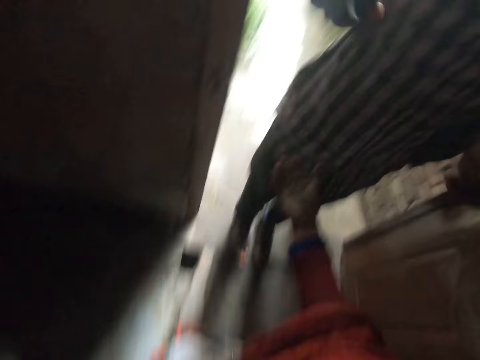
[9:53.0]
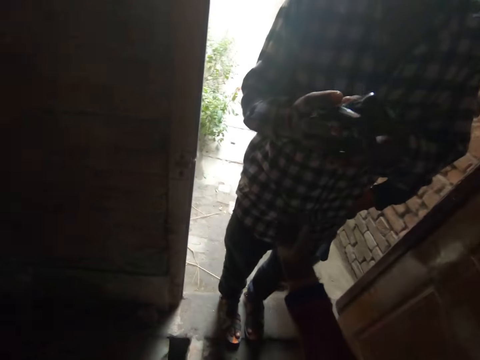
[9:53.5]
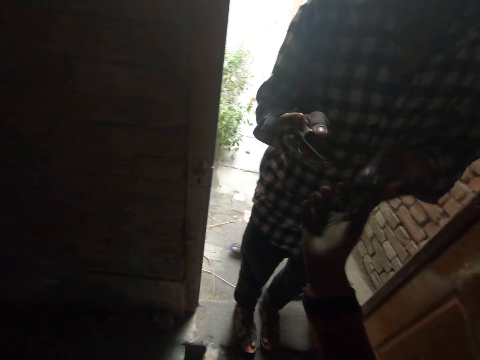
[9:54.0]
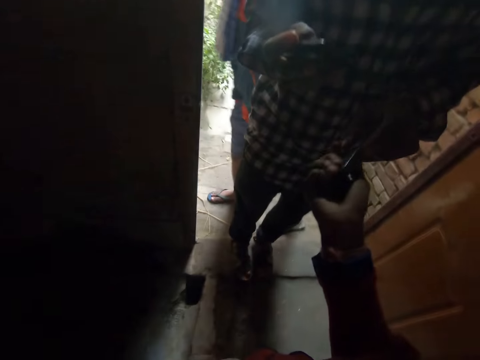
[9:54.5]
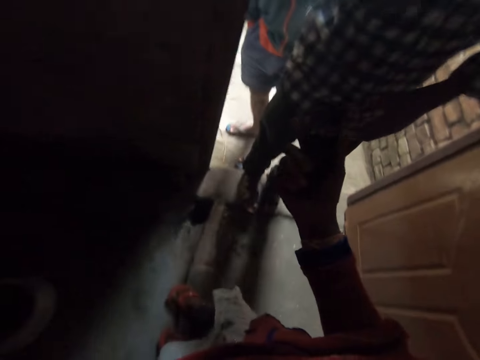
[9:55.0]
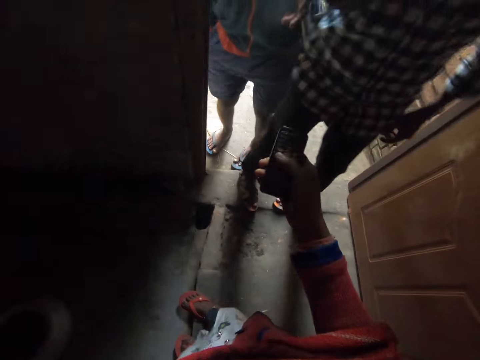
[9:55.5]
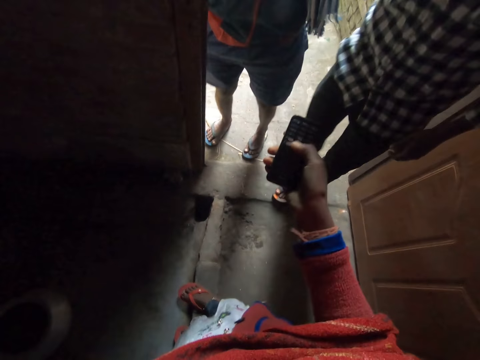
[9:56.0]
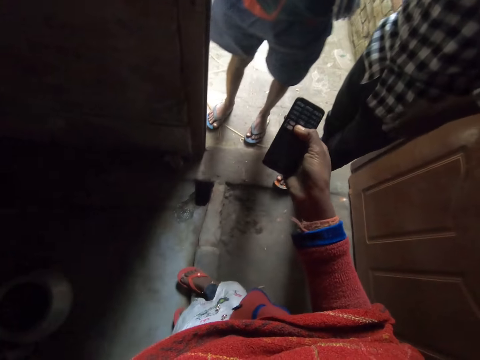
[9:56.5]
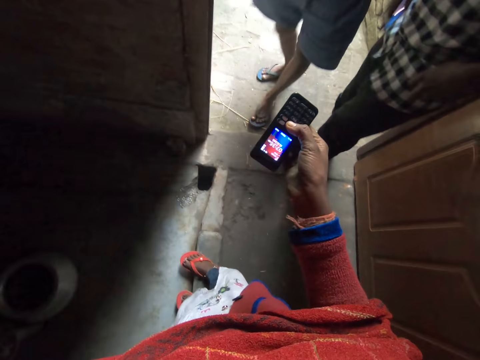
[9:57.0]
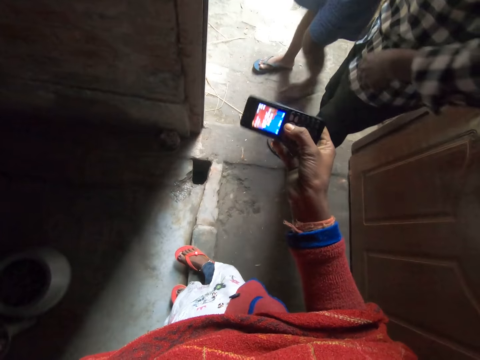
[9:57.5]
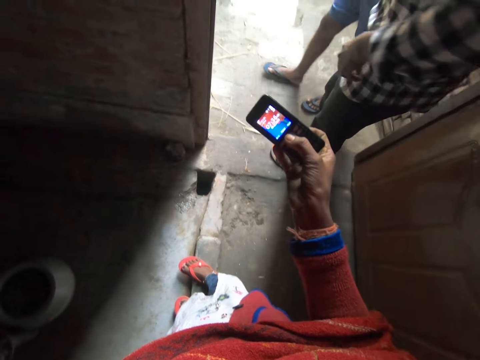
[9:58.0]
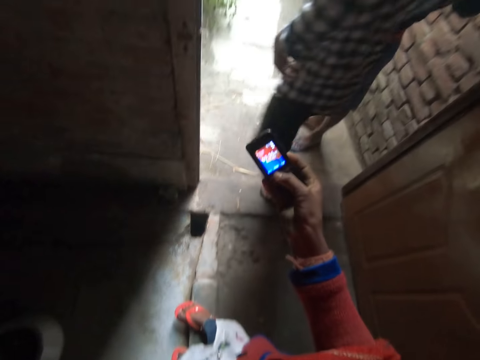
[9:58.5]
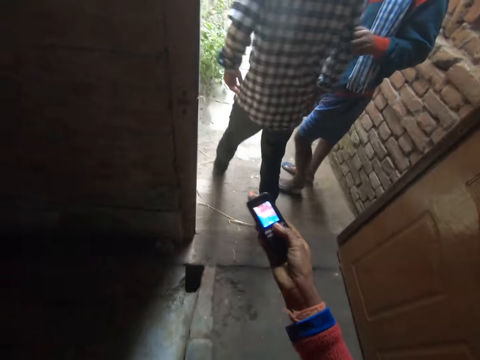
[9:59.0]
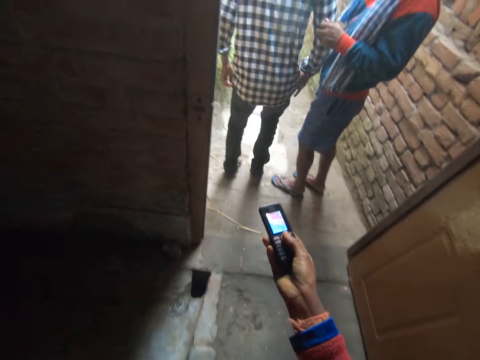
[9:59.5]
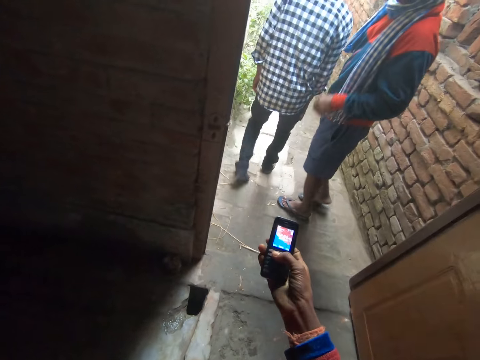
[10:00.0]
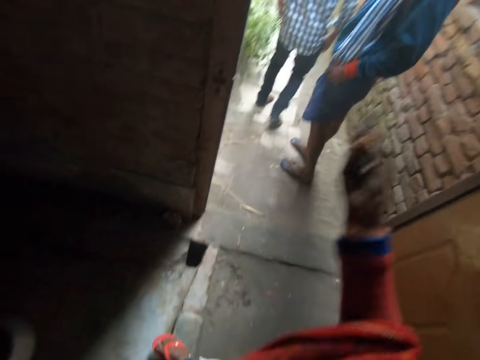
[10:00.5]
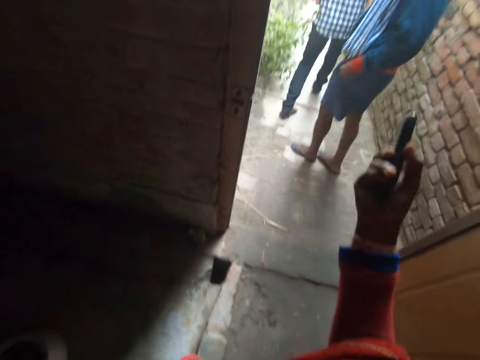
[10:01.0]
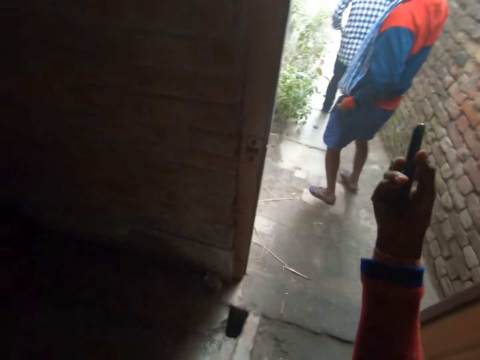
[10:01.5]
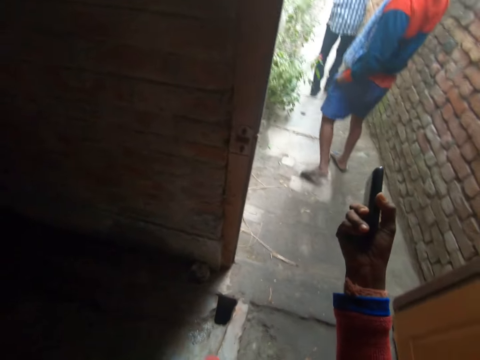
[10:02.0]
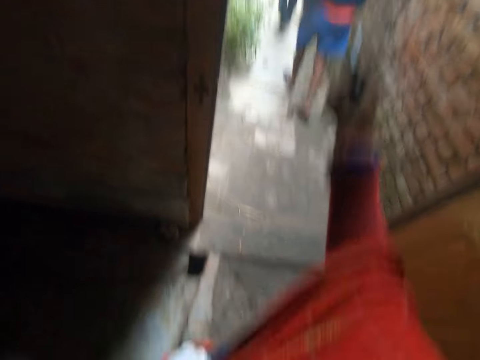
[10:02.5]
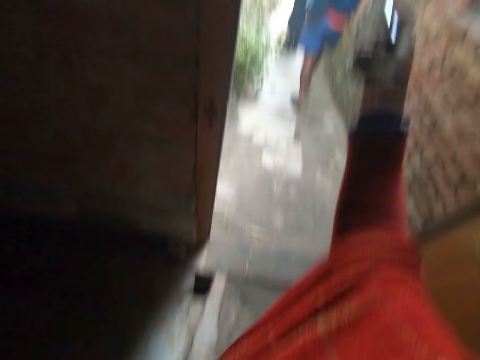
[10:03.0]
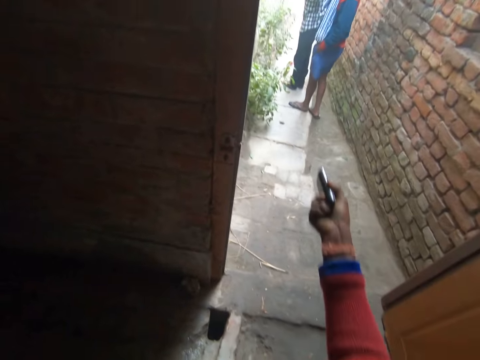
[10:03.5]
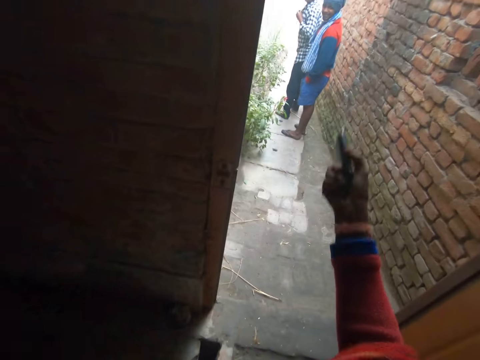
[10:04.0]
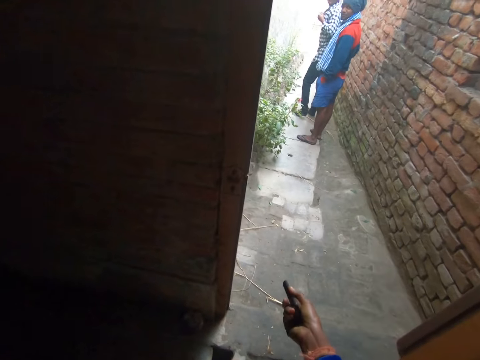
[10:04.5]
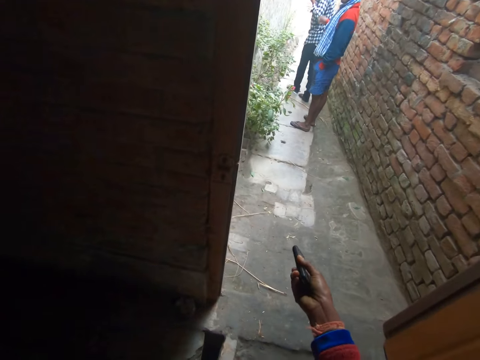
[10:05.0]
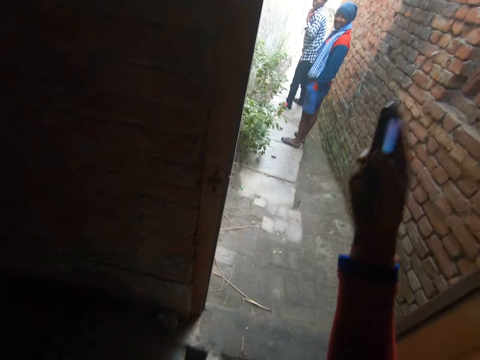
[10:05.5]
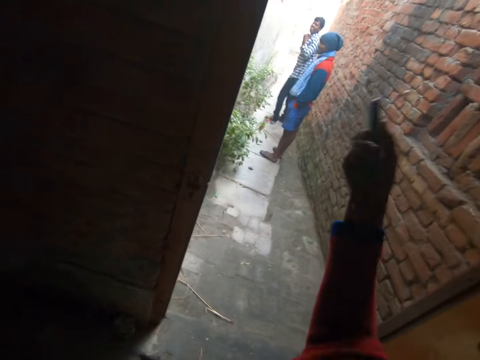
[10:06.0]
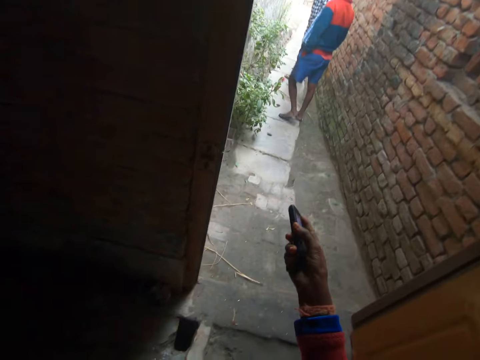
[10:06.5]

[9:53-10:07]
A man brings out 2 phones from the right pocket with the right hand. The camera wearer converses. The man moves one phone to the left hand. Another man steps forward. The first man places the phone in the camera wearer's right hand with the left hand. The camera wearer collects the phone from the first man with the right hand. The other man converses. The camera wearer operates the phone with the right hand. The other man steps backward. The first man converses and steps forward. The camera wearer converses. They make gestures to the first man with the phone in the right hand. The other man converses. The camera wearer converses. They converse again.

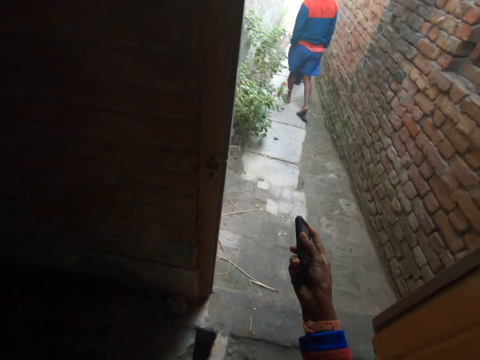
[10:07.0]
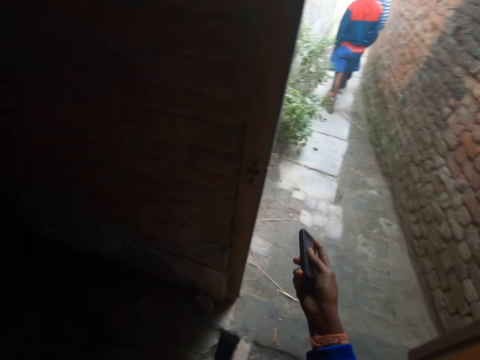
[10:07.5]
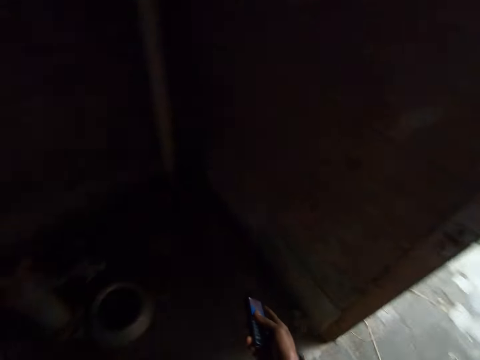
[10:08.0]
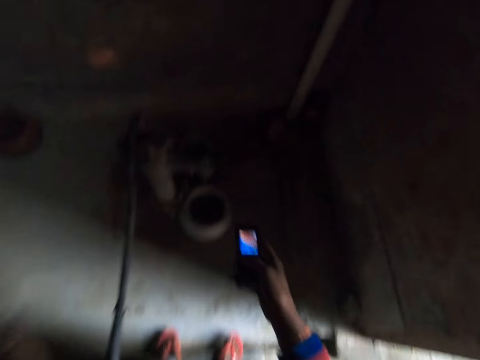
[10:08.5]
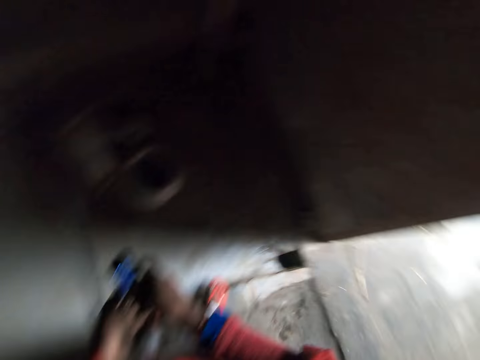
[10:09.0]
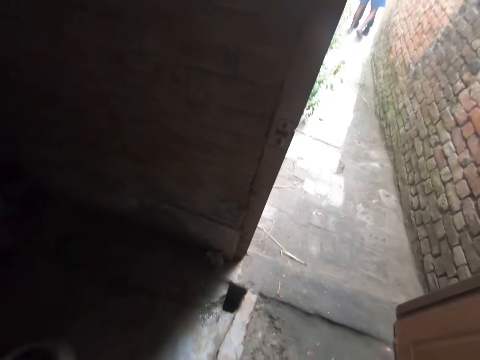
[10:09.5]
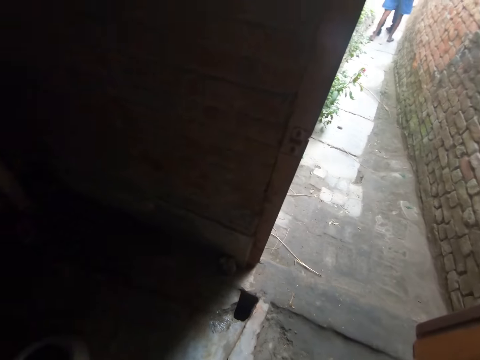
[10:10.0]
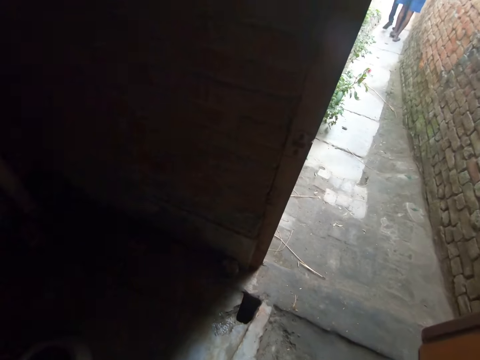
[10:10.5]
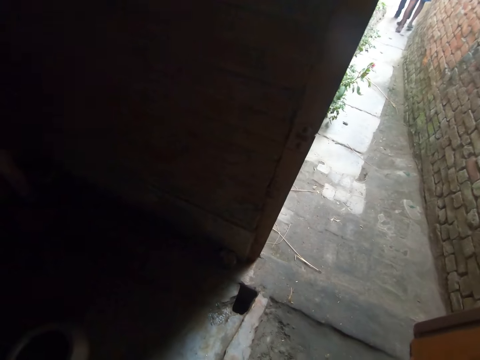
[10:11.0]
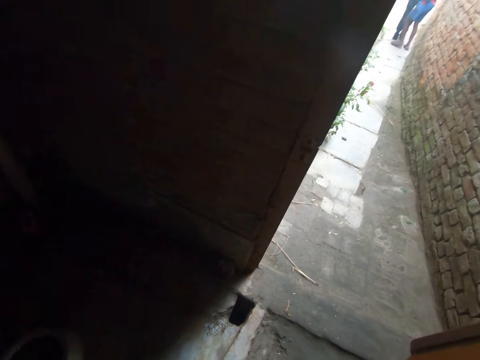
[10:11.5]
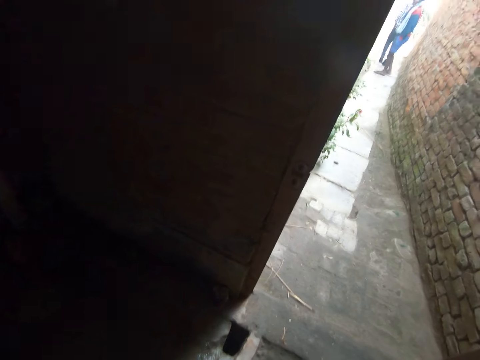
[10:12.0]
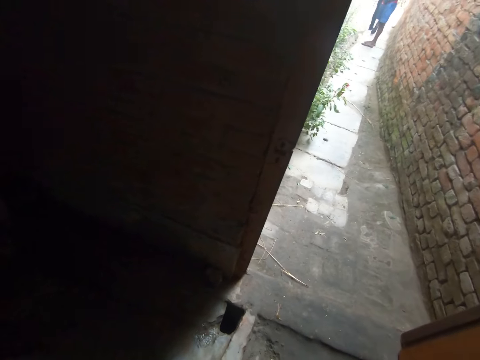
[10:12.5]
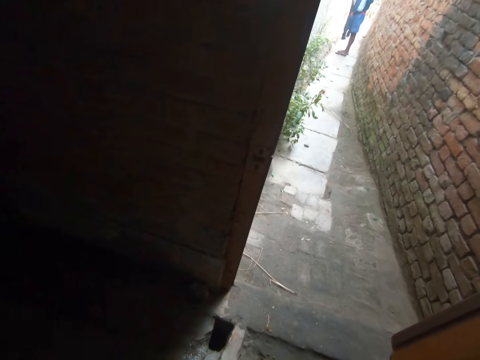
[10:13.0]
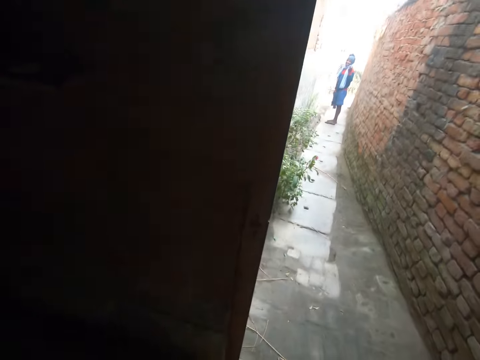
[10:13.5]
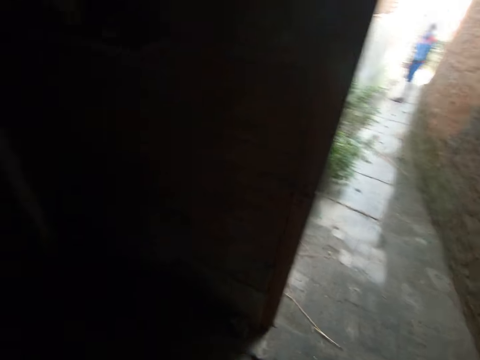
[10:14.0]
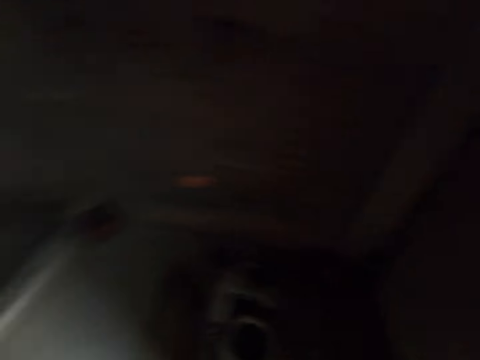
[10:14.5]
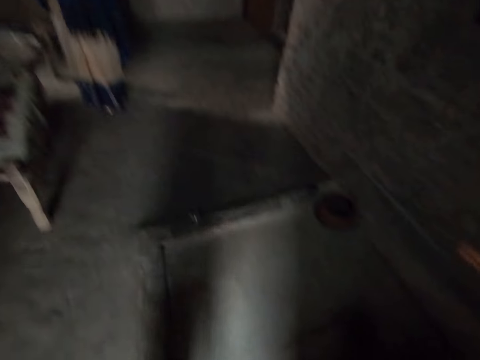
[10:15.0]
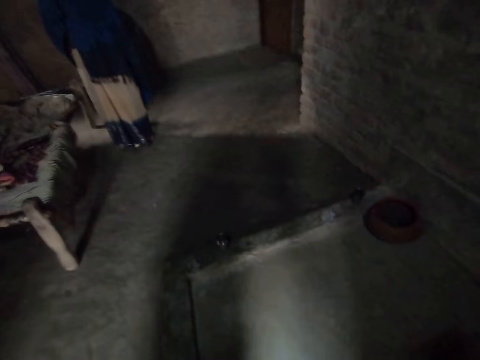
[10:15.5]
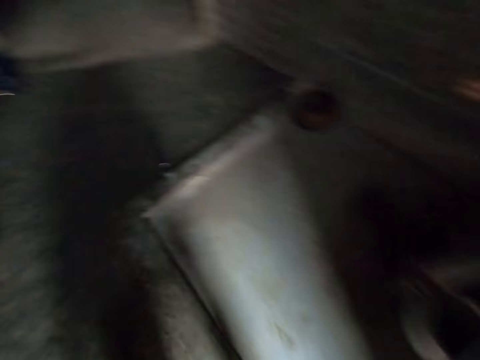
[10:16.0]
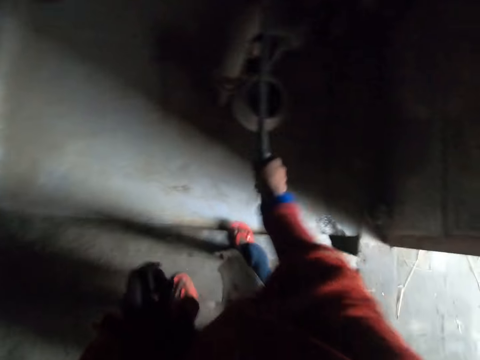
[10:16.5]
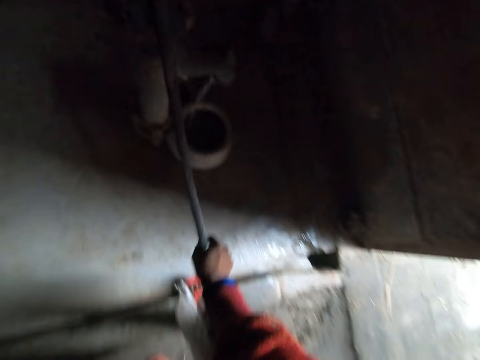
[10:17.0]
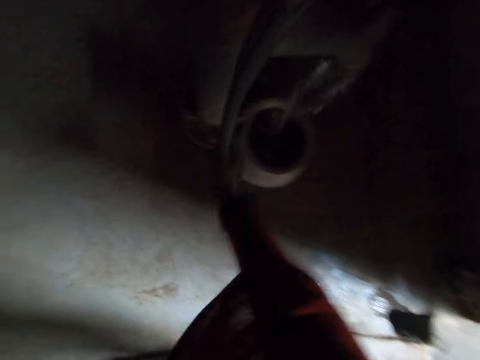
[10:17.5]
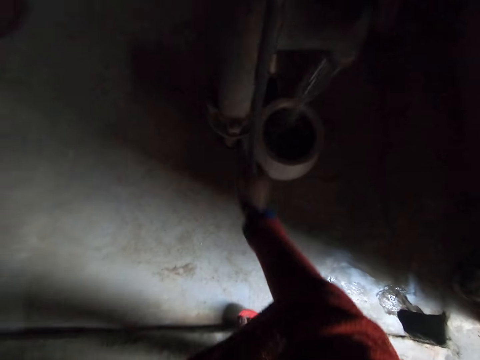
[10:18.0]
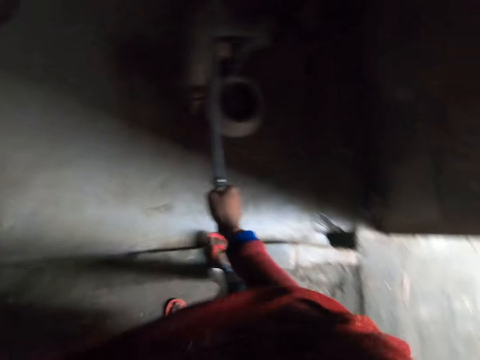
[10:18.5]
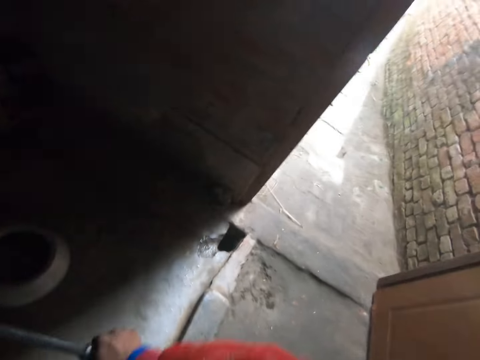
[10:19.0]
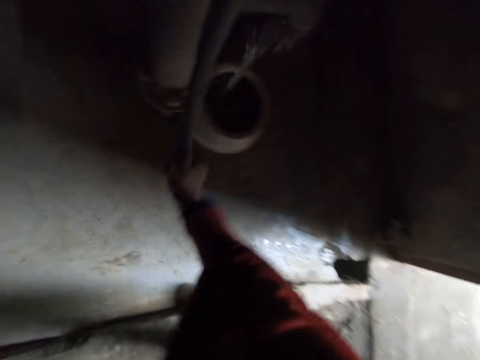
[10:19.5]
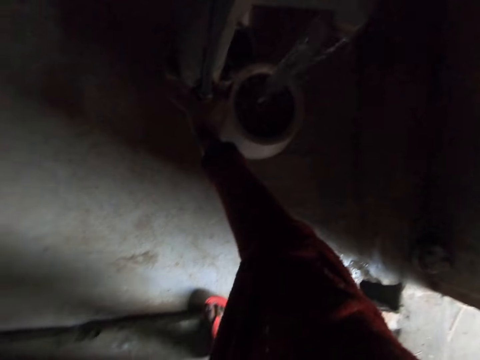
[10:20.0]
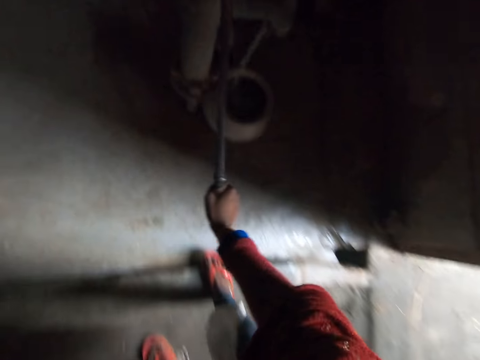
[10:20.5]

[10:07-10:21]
A man walks away. Another man walks away. The camera wearer laughs. They pass the phone to the left hand. They look around. They converse. The other man looks around. The camera wearer laughs. A lady appears. The camera wearer makes use of the hand water pump with the right hand.
